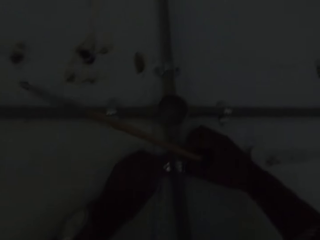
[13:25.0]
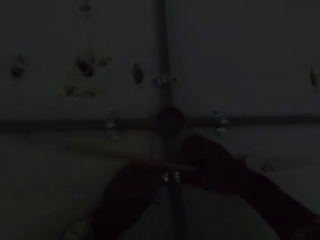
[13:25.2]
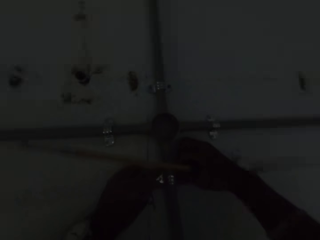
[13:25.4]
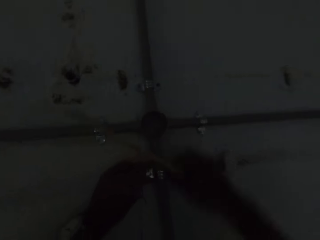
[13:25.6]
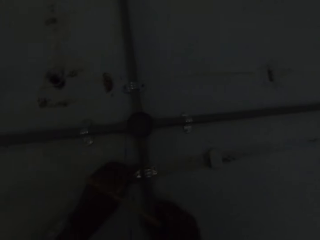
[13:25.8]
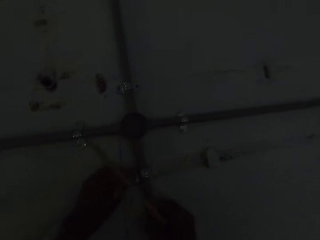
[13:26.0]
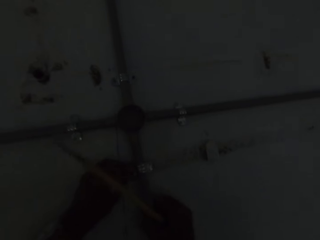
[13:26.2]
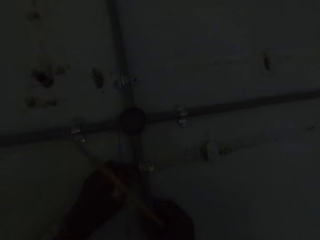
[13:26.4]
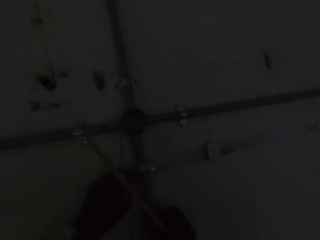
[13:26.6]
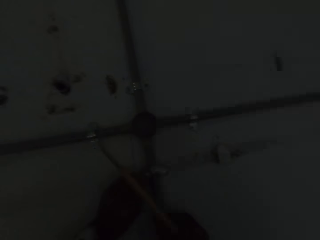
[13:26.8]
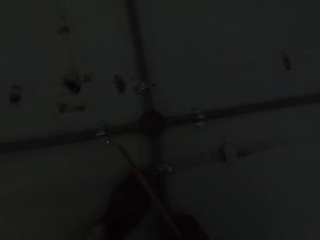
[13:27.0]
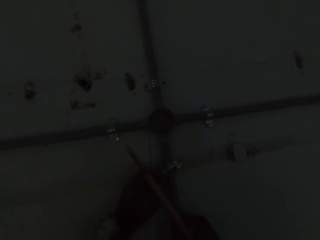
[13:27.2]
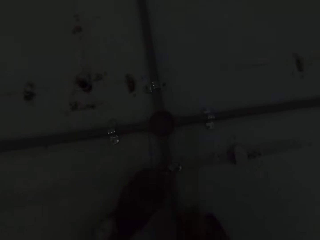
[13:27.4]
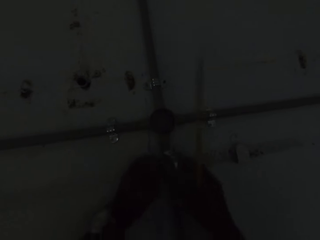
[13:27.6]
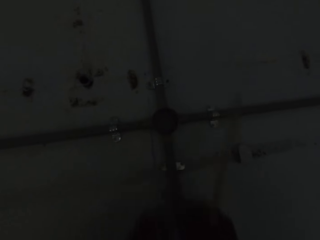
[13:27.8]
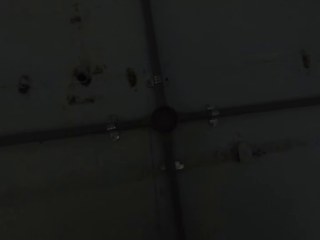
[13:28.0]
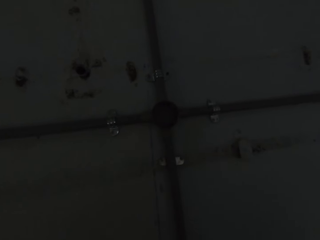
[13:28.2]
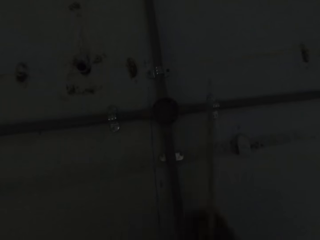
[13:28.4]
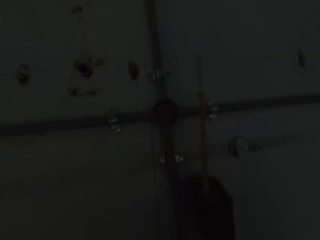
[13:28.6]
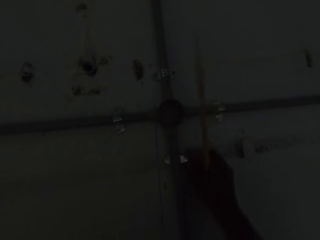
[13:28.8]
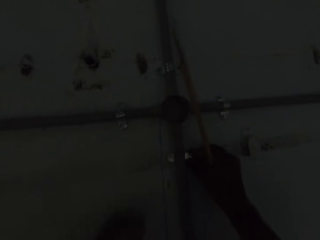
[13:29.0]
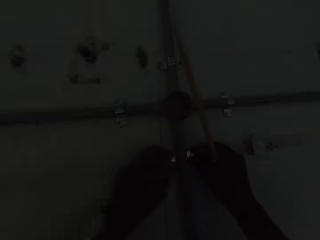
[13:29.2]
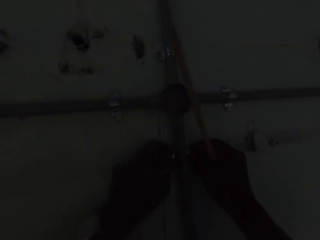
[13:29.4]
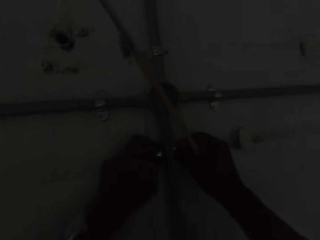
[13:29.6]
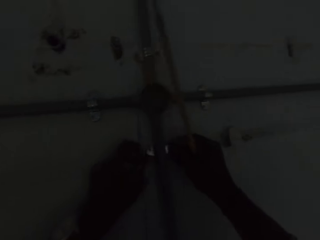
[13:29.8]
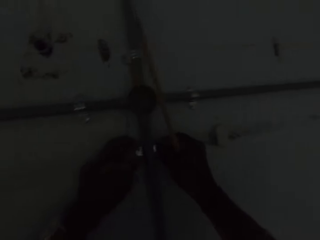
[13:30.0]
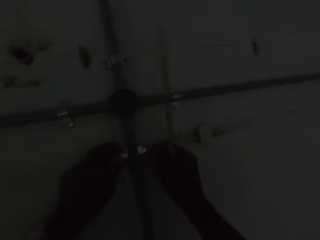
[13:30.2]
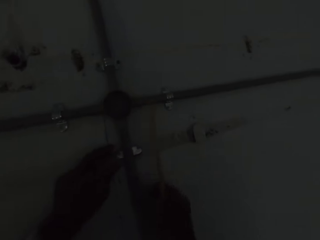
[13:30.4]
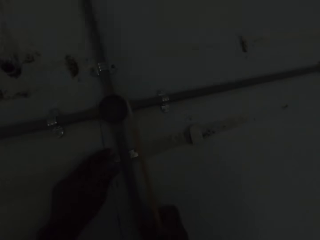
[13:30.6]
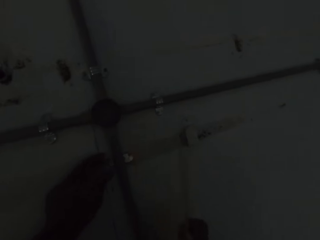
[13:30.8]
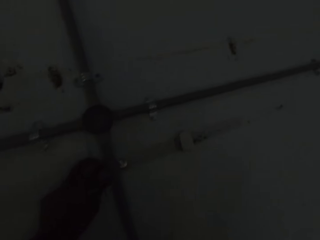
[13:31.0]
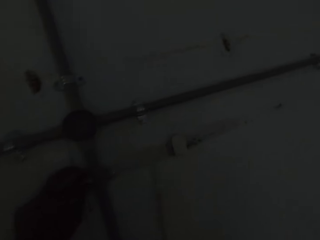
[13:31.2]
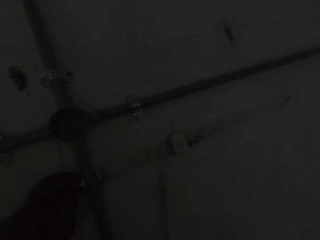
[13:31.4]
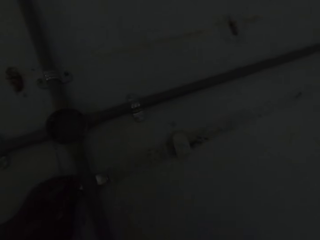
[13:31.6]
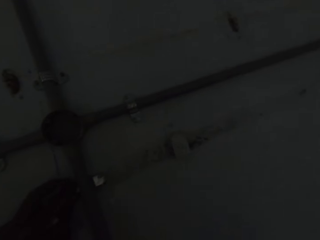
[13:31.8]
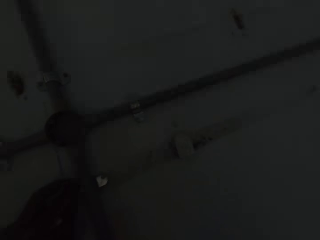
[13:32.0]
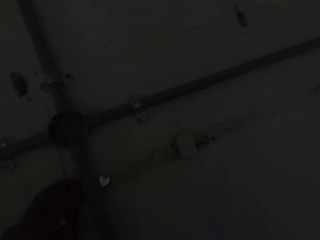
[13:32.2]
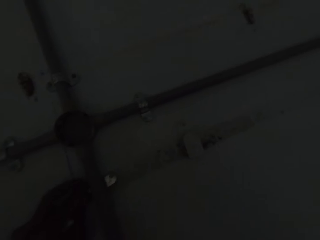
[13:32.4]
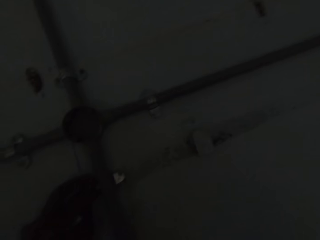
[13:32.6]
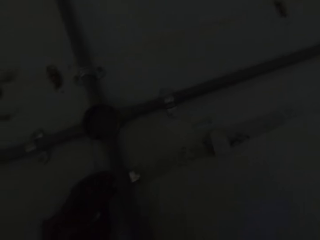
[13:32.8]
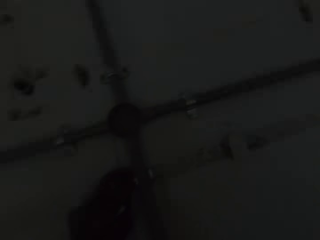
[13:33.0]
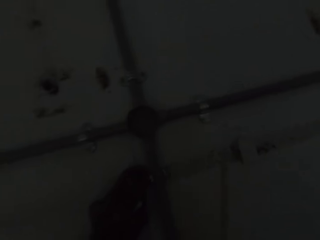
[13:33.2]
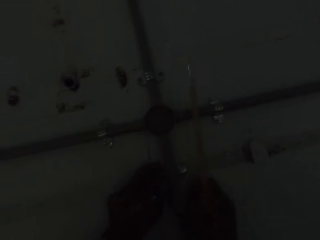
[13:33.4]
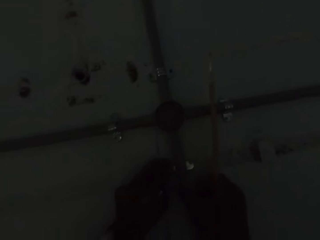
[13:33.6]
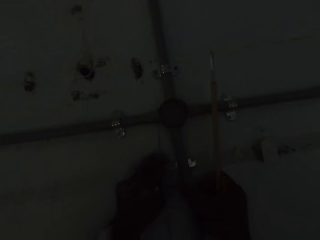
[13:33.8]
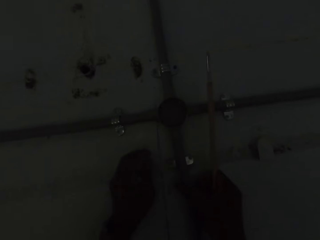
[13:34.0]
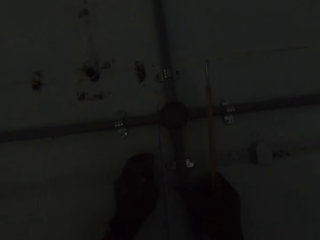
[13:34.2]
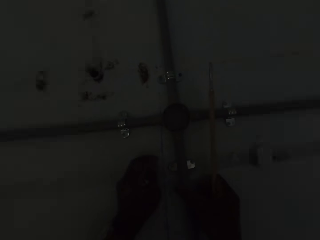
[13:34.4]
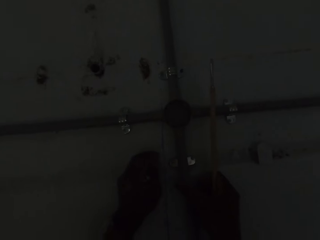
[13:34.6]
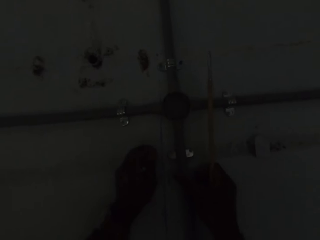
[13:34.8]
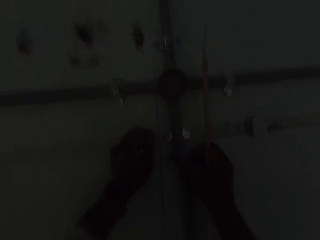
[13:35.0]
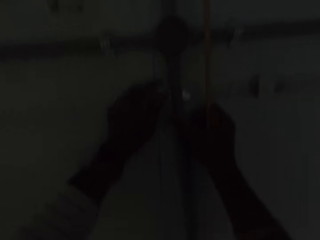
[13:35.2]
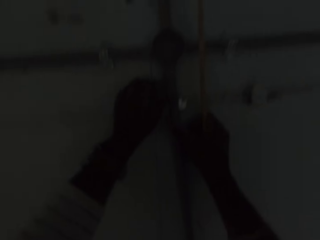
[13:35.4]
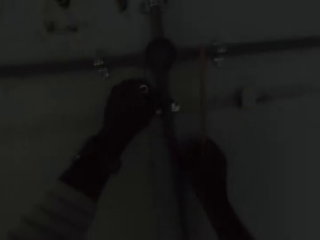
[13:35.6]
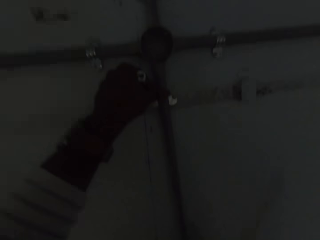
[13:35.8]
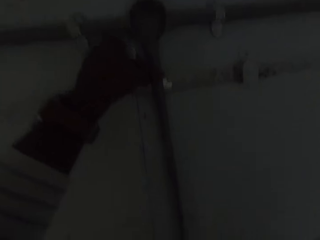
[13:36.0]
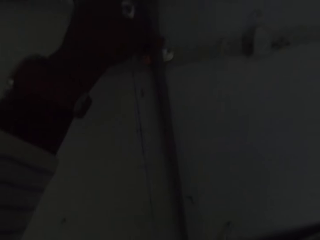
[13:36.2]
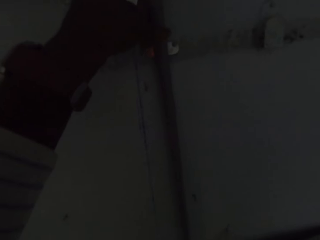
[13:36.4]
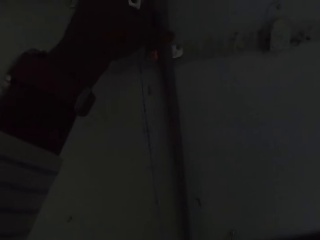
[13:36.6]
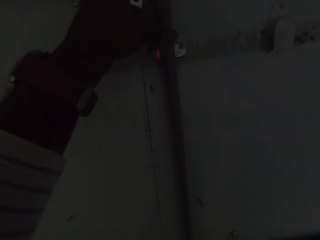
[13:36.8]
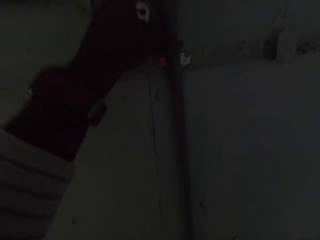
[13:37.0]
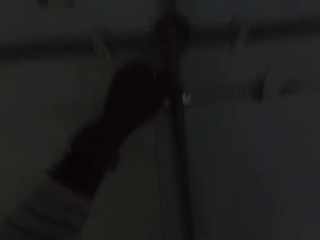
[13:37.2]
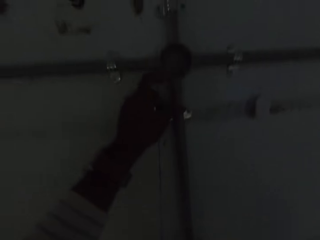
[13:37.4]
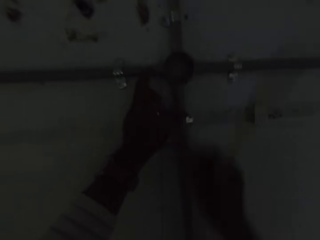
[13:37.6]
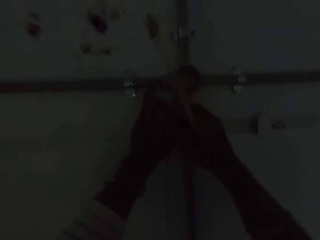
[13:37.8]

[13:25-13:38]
The camera wearer adjusts the plastic conduit on the wall with his right hand. He removes the clip from the plastic conduit on the wall with his hands. He holds the clip under the plastic conduit on the wall with his right hand. He adjusts the clip under the plastic conduit on the wall with his hands. He hits the clip on the plastic conduit on the wall with the screwdriver in his right hand. He pins the plastic conduit to the wall with his right hand. He pins the plastic conduit to the wall with his left hand.

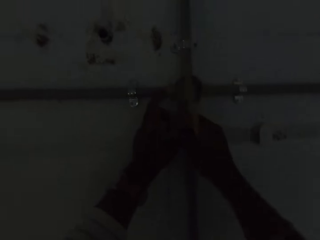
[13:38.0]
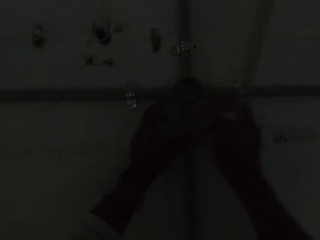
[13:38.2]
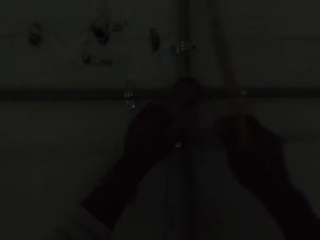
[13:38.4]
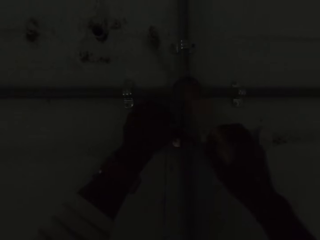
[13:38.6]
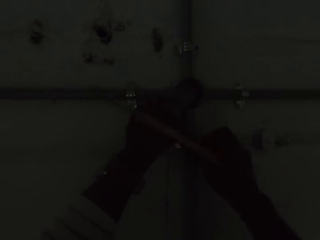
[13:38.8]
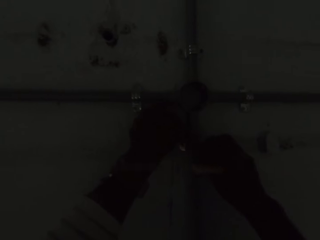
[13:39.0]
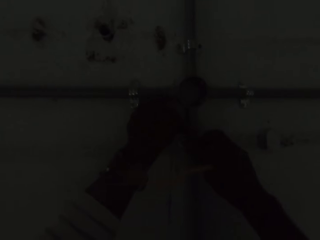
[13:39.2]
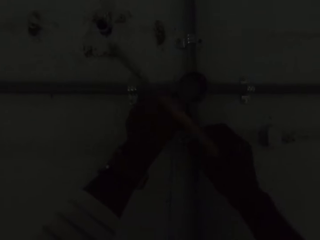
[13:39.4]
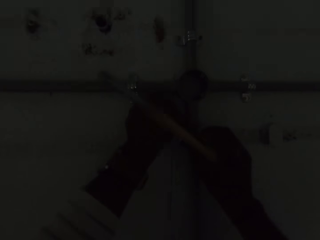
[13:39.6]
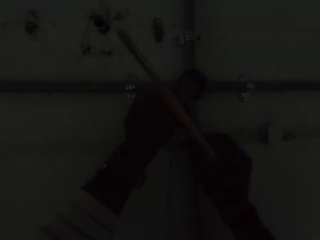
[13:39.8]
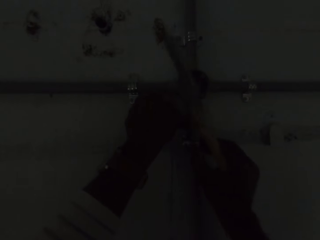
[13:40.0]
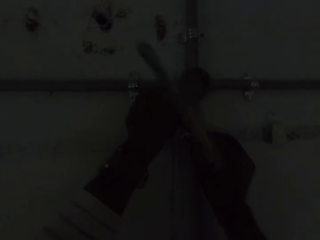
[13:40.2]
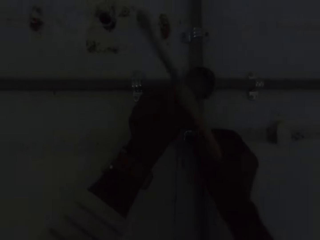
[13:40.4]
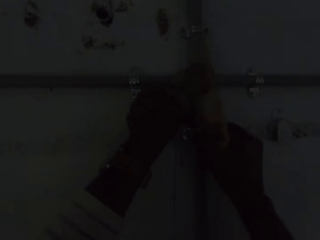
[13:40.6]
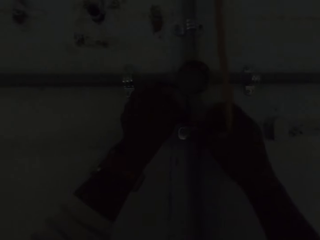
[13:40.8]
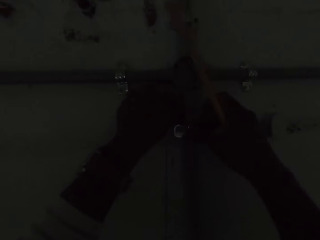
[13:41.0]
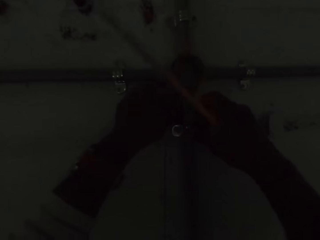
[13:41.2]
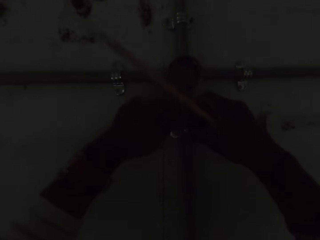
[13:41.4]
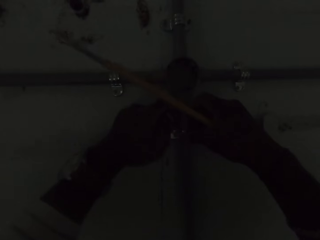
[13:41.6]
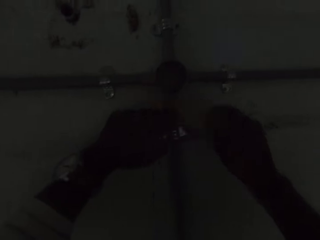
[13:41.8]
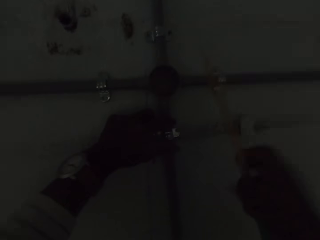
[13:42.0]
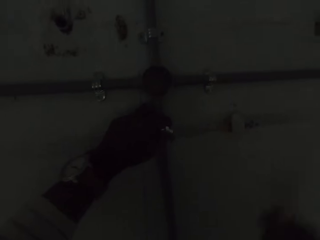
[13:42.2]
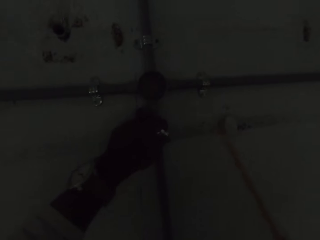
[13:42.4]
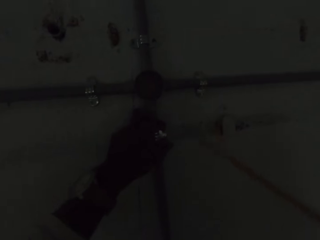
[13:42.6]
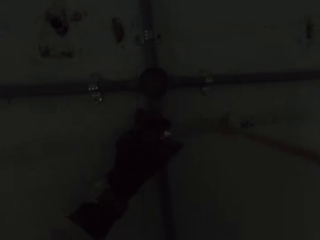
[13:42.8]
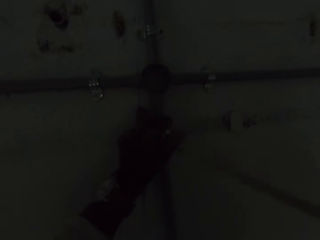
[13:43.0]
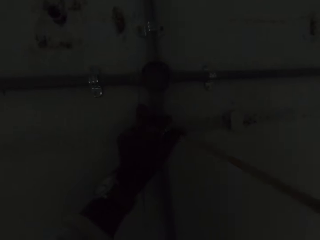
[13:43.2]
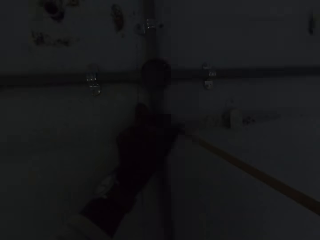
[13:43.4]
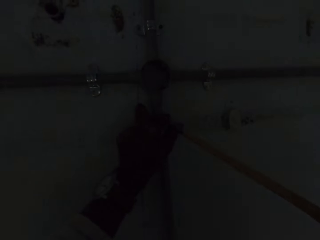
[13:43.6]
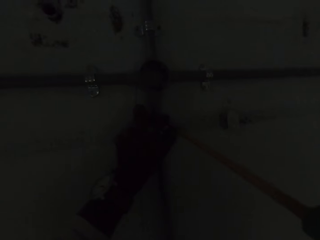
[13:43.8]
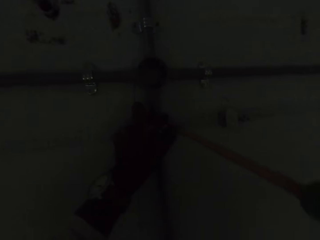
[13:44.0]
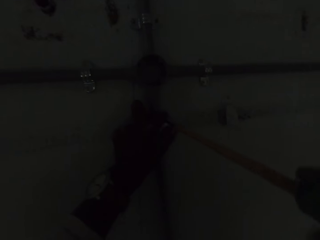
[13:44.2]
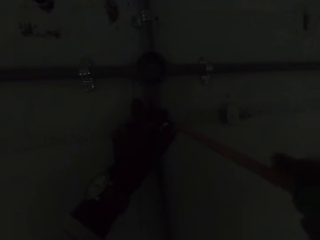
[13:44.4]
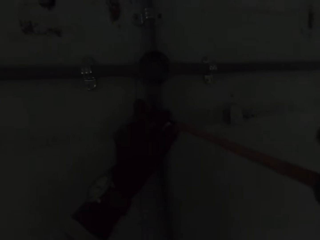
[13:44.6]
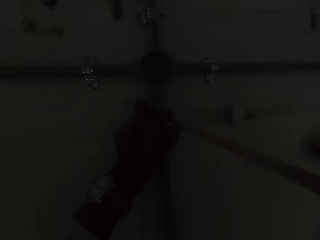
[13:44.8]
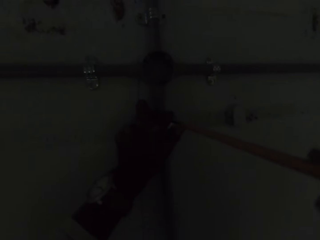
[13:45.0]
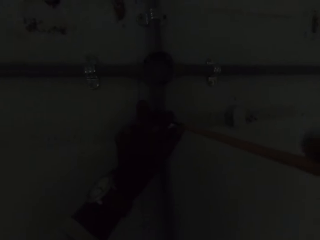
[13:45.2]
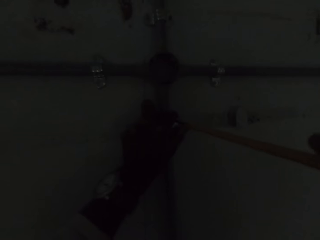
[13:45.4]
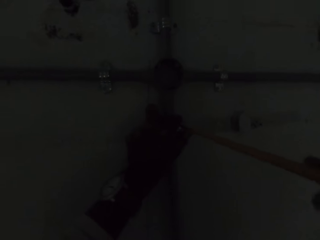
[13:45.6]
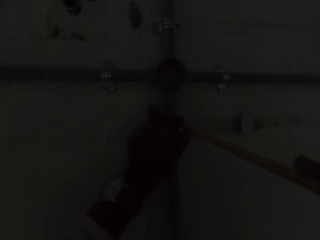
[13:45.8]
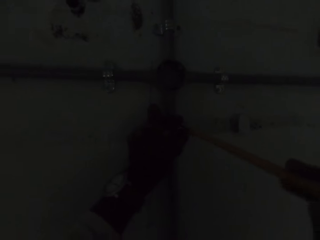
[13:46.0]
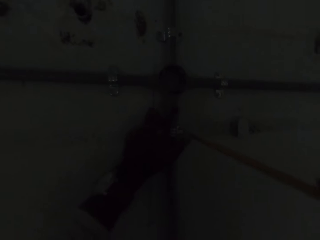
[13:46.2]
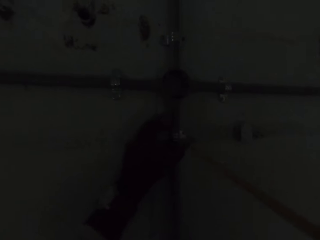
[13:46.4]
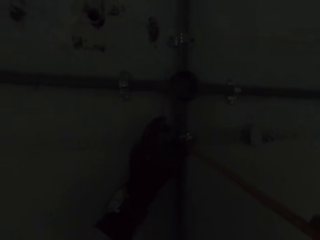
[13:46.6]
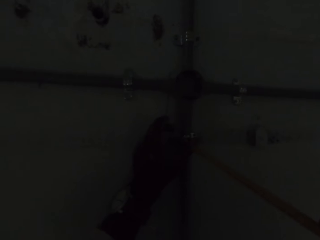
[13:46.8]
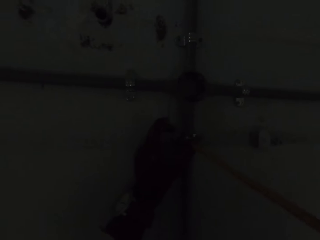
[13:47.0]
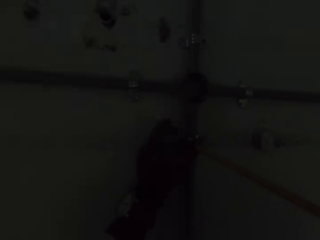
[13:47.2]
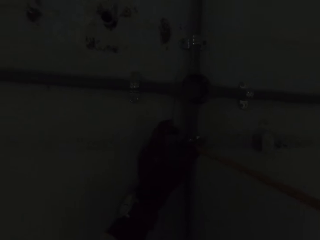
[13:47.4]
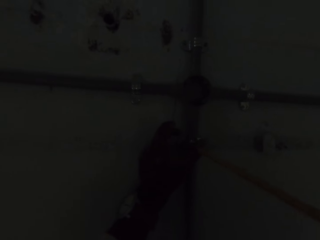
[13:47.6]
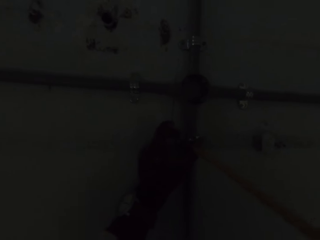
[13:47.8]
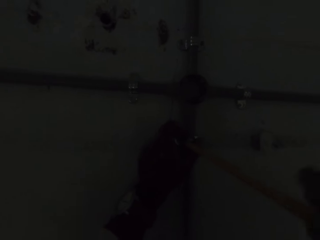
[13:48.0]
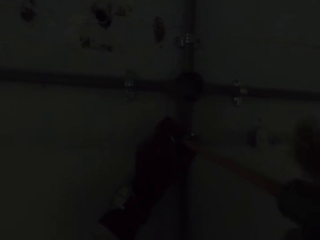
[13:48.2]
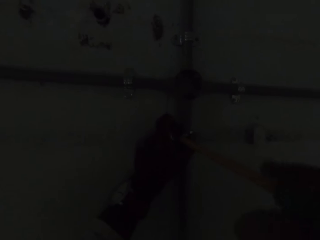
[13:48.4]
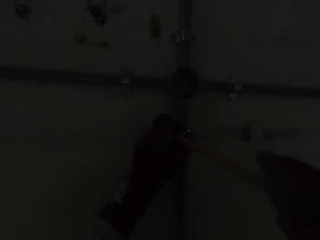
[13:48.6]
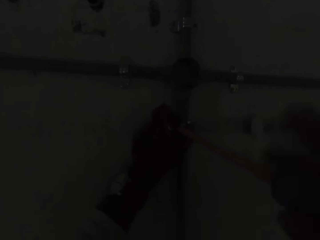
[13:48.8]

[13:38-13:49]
The camera wearer picks a clip from his left hand with his right hand. He attaches the clip to the plastic conduit on the wall with his right hand. He pins the clip on the plastic conduit to the wall with his left hand. He screws a bolt or wall plug in the clip on the plastic conduit to the wall with the screwdriver in his right hand.
